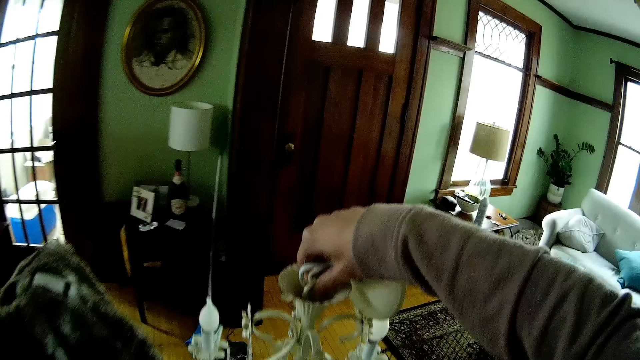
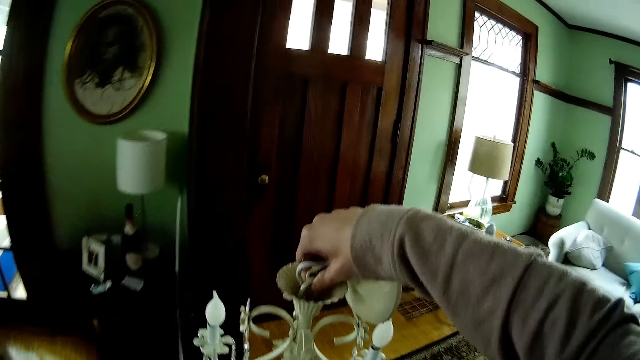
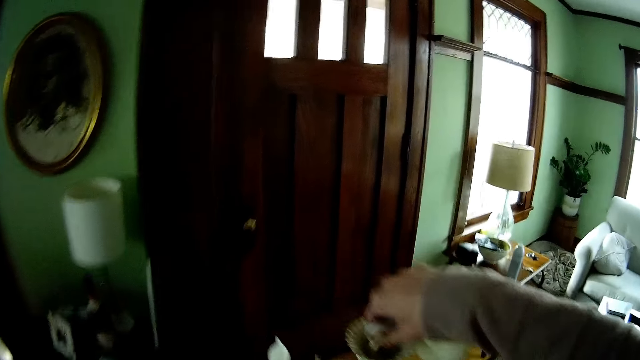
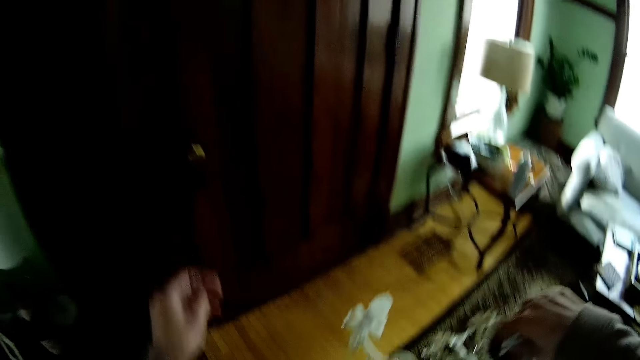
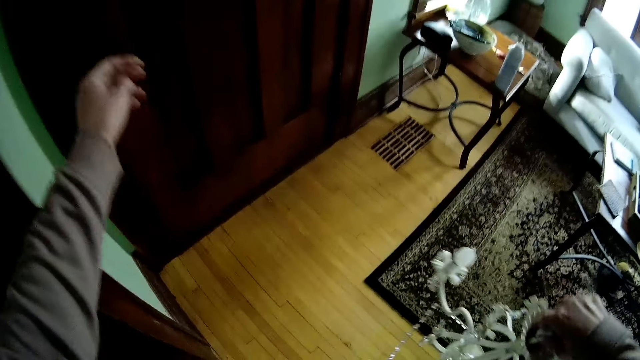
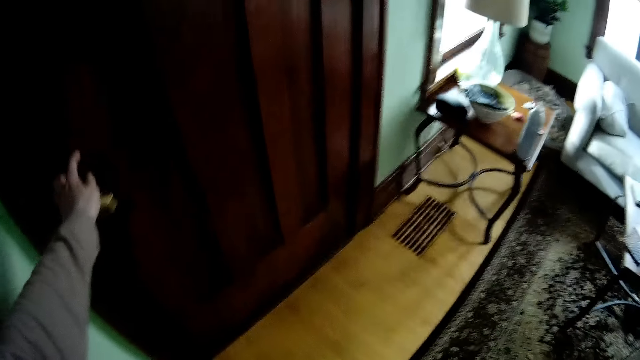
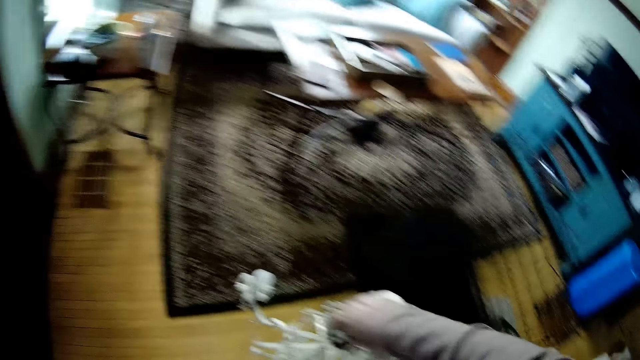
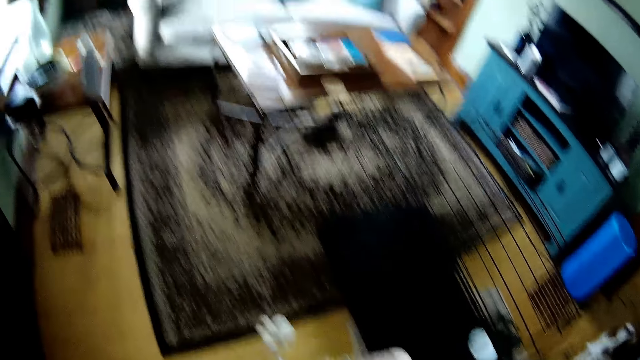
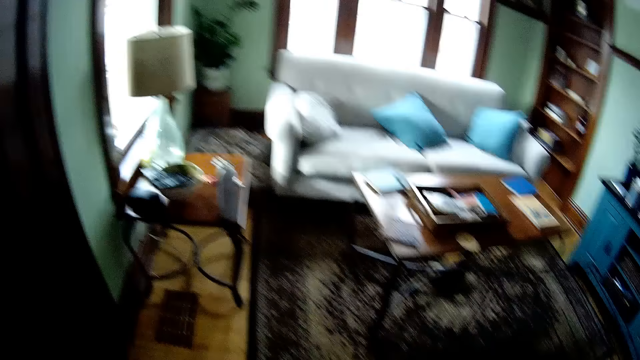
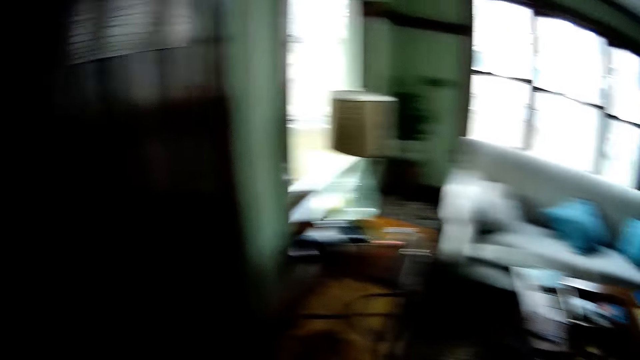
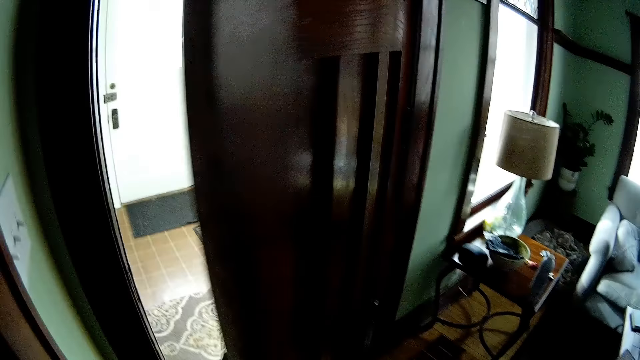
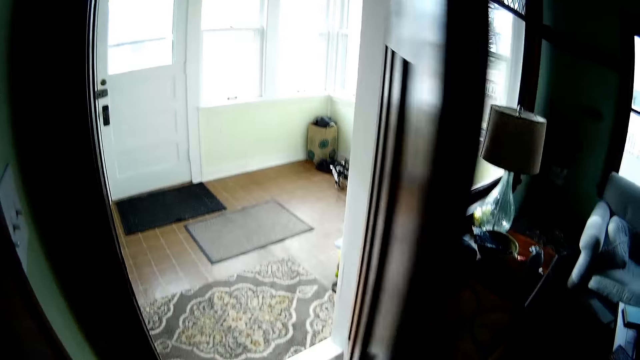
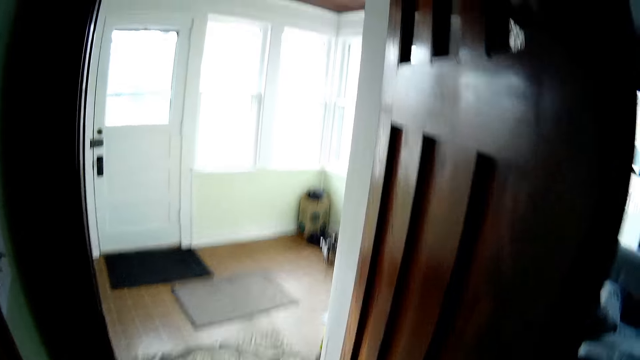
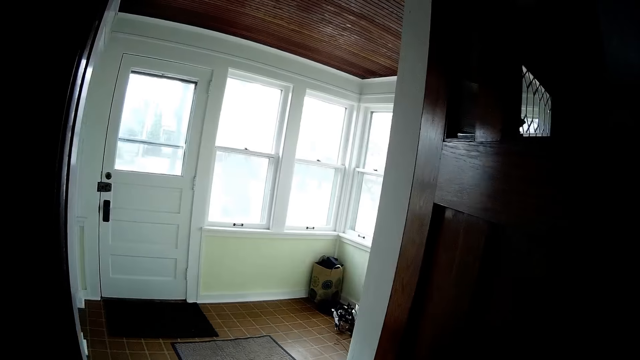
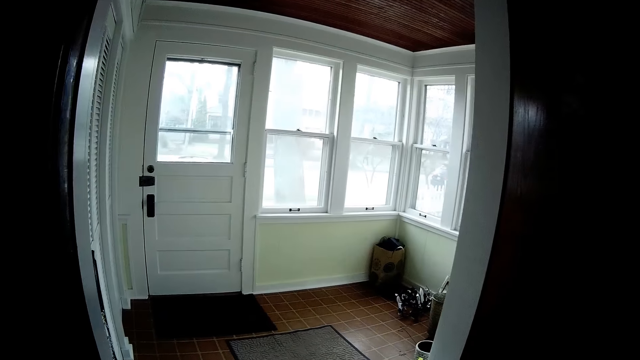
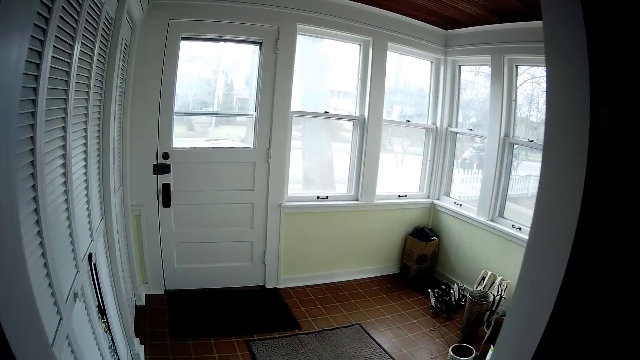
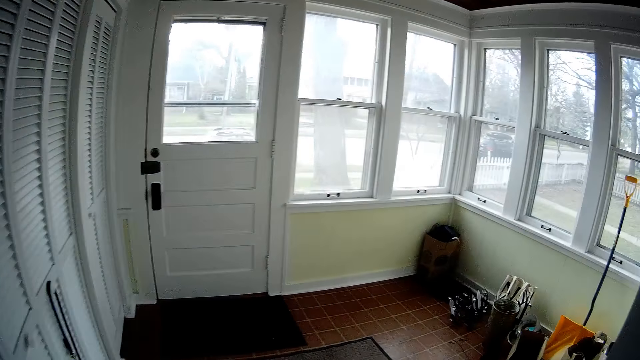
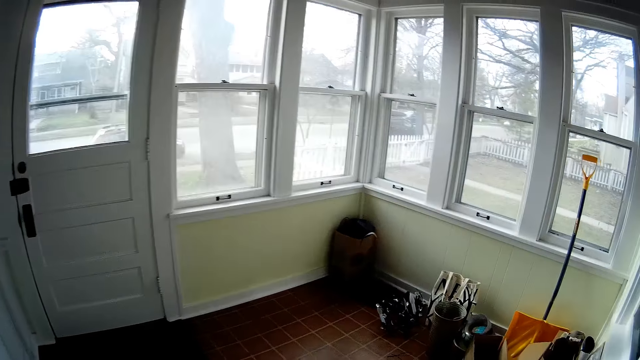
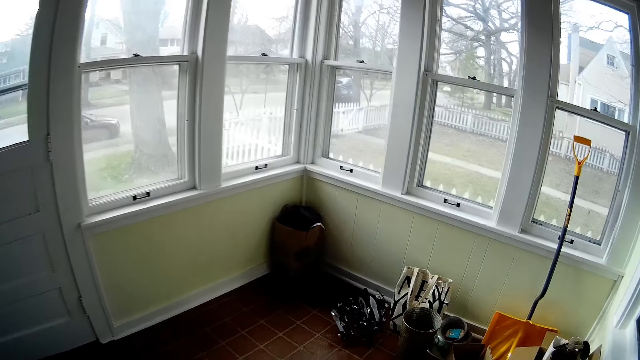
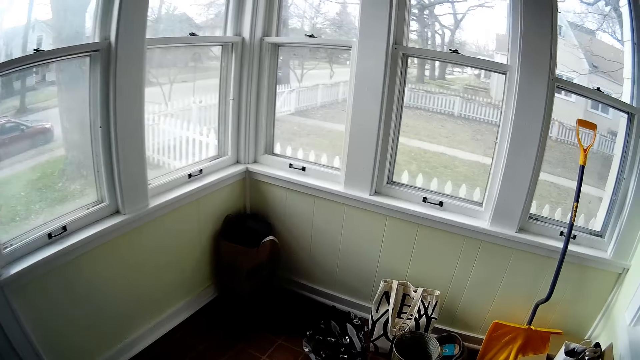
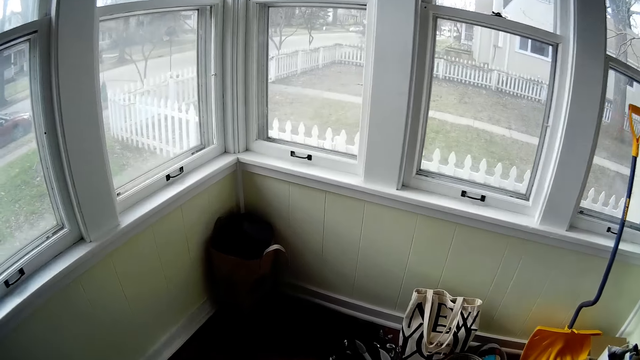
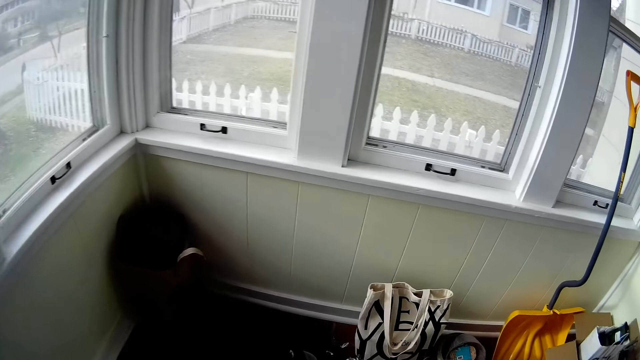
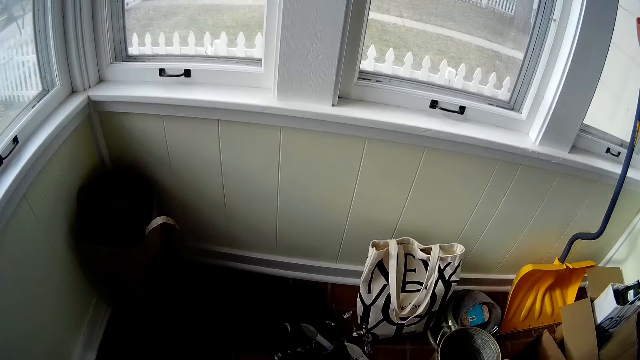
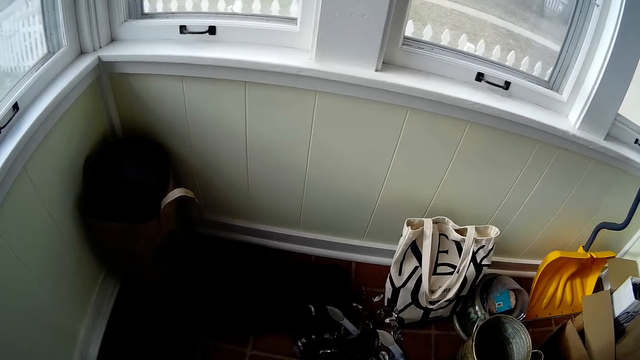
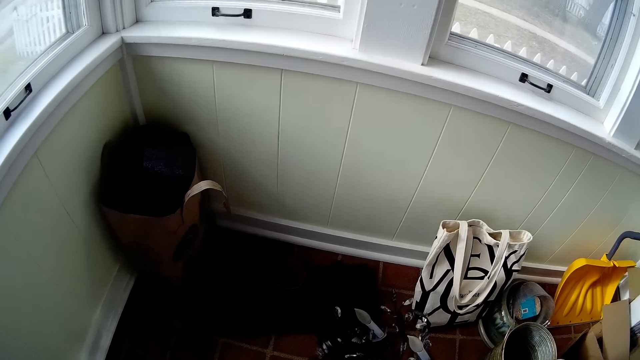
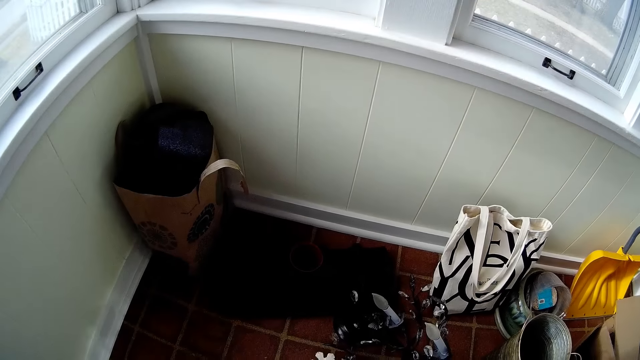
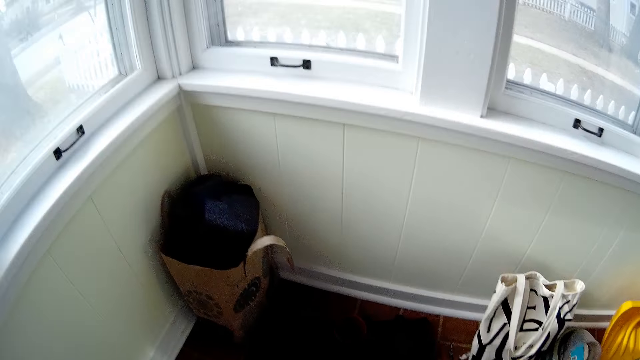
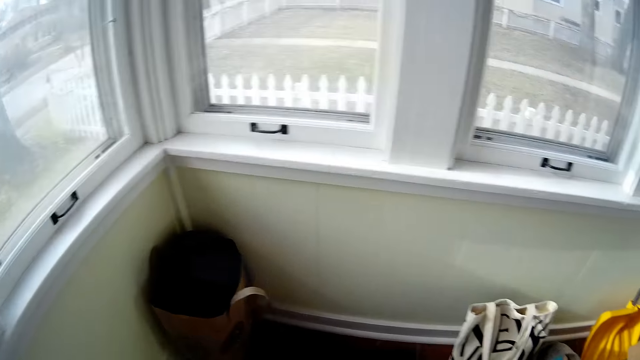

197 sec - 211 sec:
The camera wearer opens a door with his left hand. He walks into a room. He drops the chandelier.

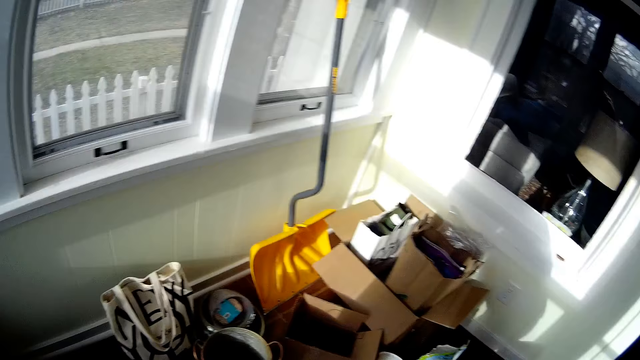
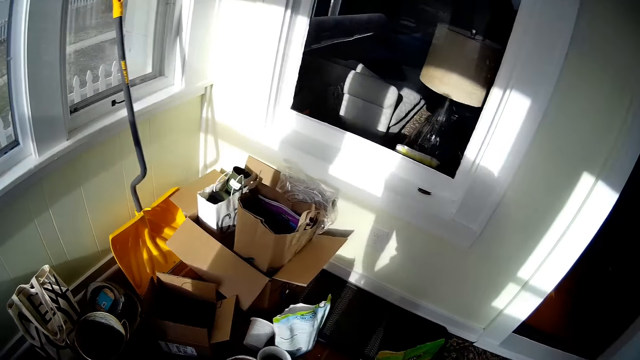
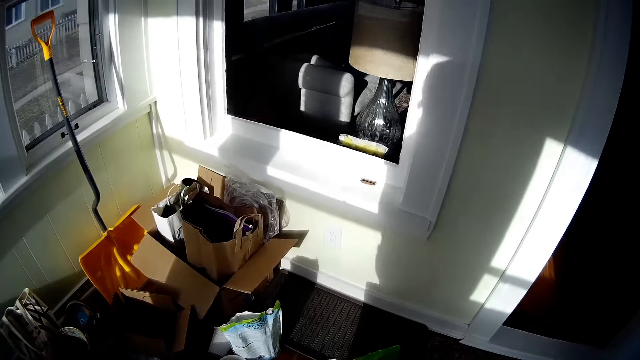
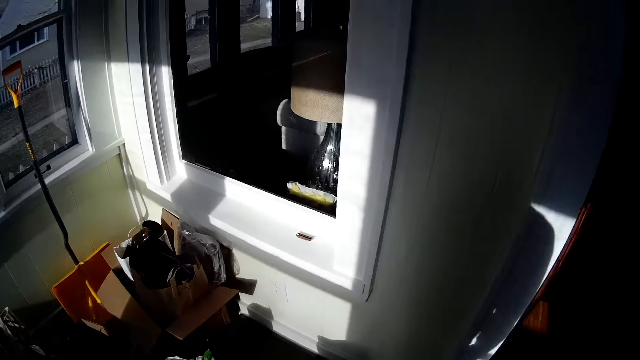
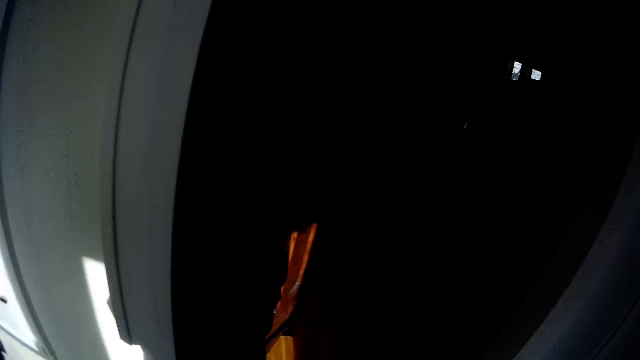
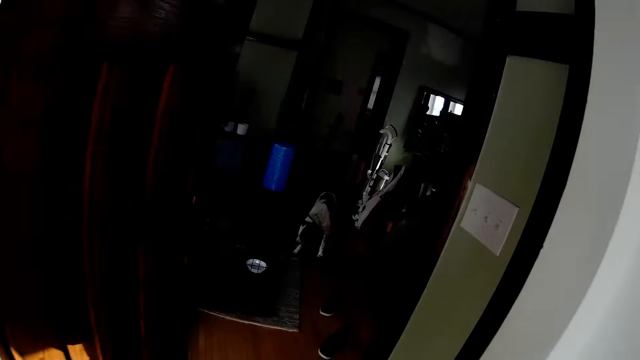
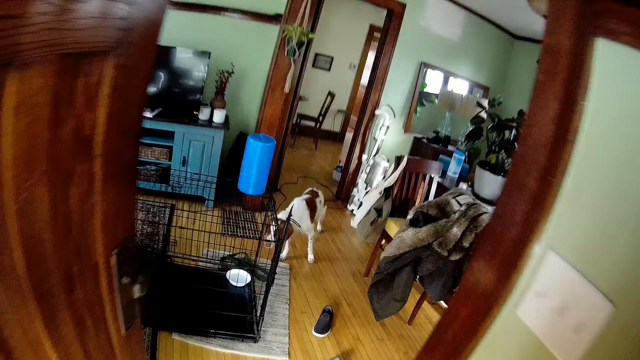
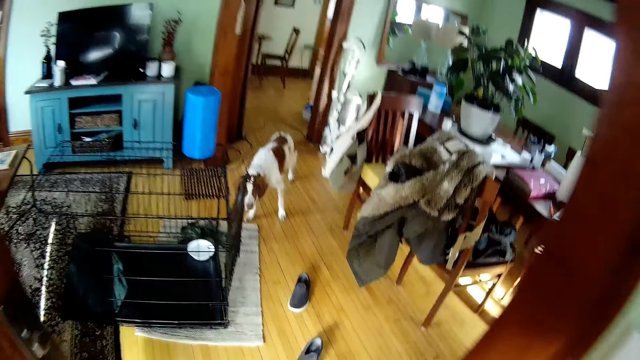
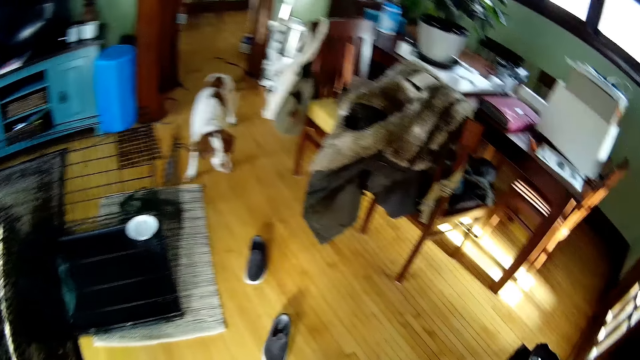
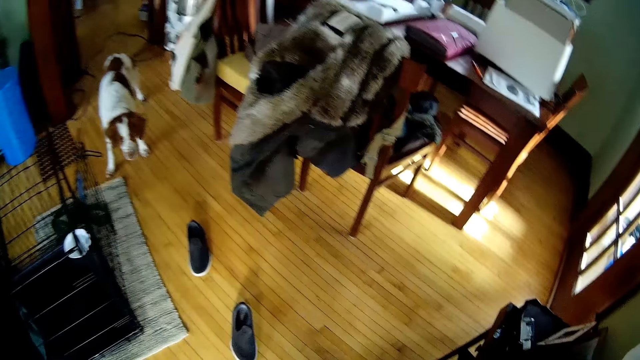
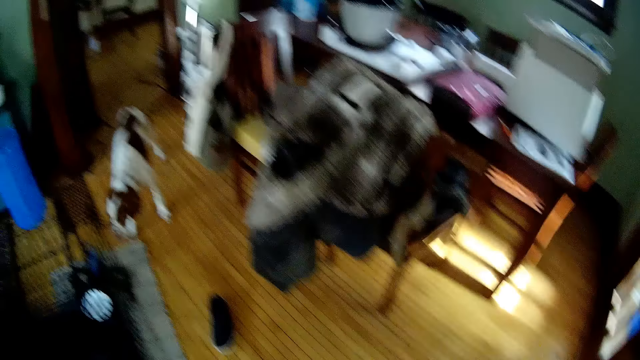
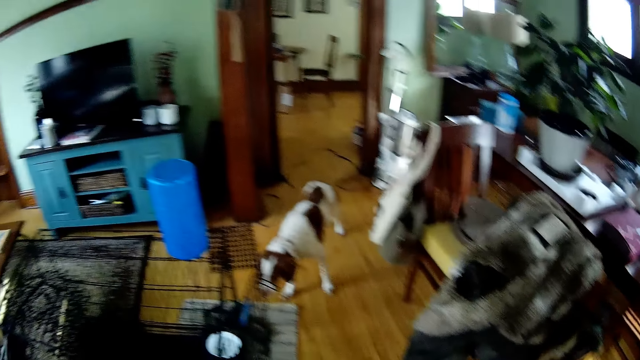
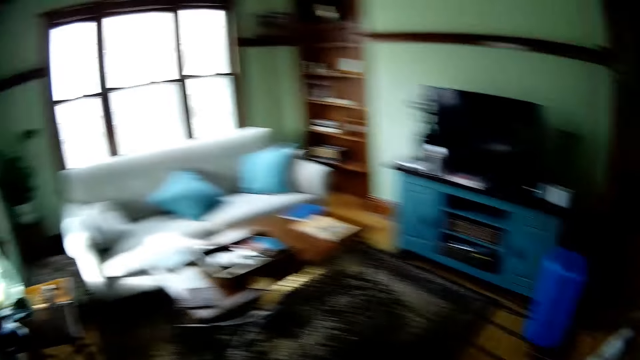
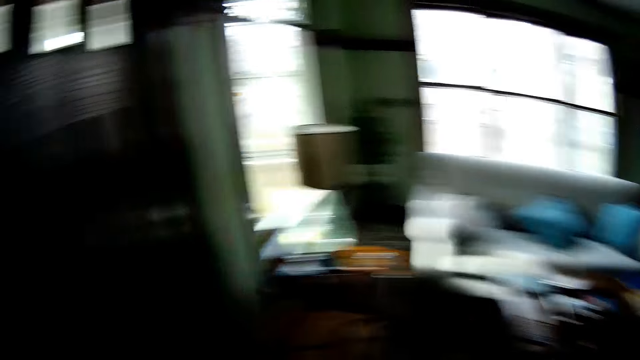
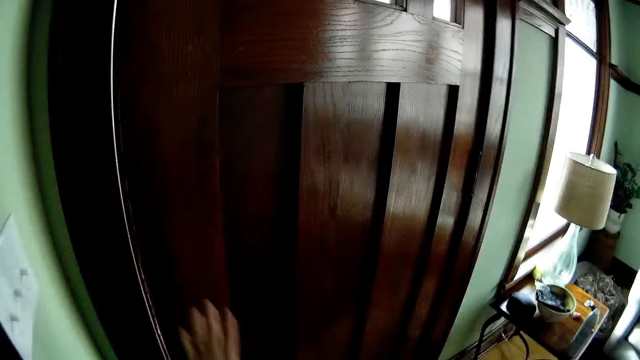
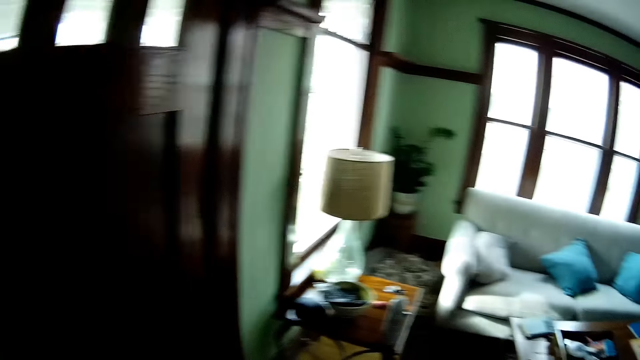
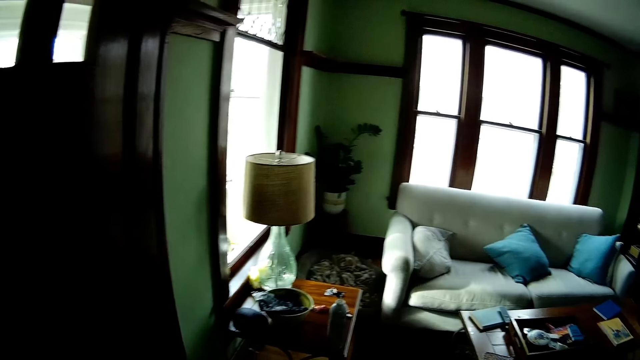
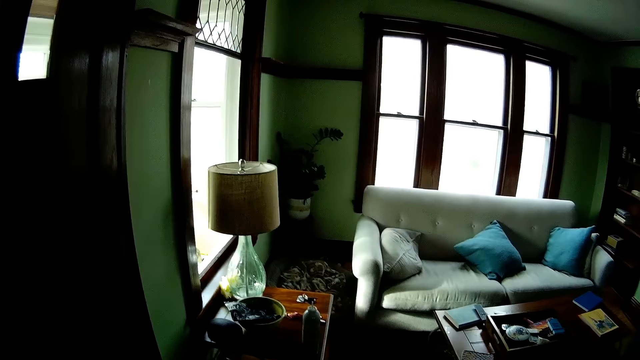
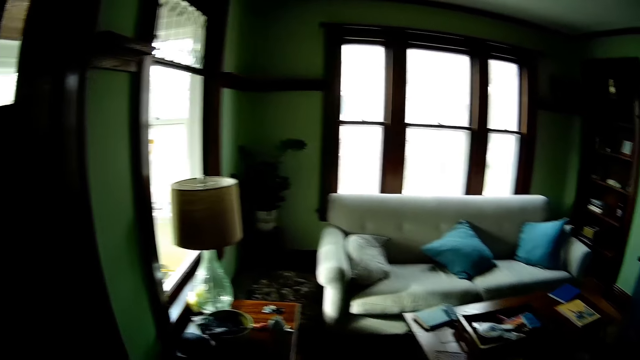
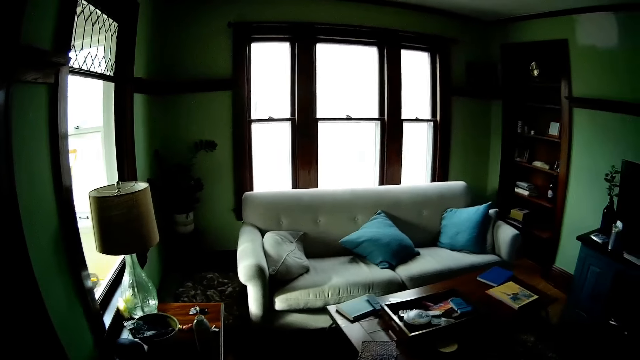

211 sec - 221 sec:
The camera wearer walks out of the room. He walks into a living room. He holds the door knob with his left hand. He closes the door with his left hand.
